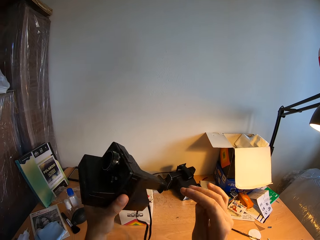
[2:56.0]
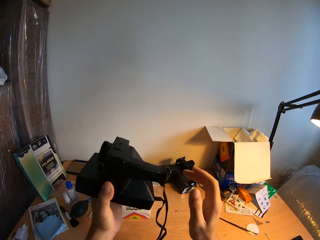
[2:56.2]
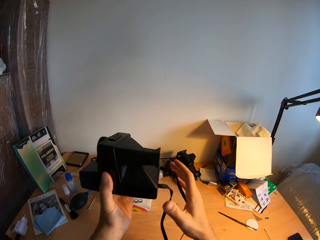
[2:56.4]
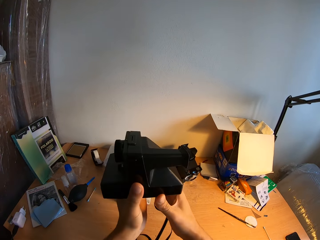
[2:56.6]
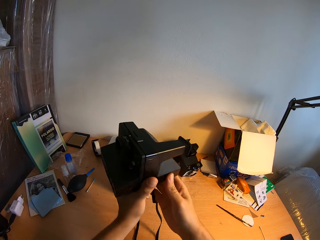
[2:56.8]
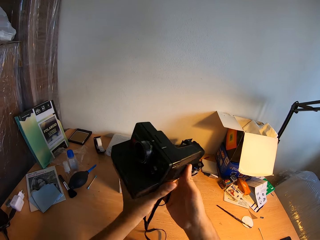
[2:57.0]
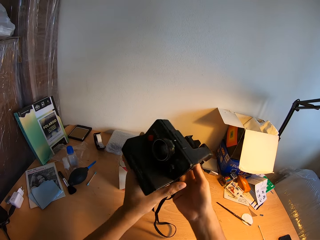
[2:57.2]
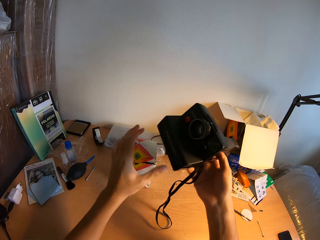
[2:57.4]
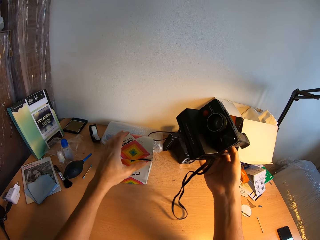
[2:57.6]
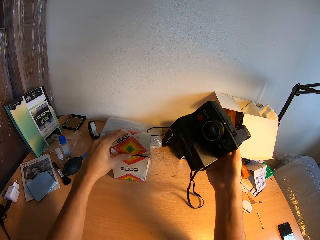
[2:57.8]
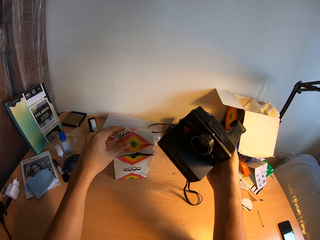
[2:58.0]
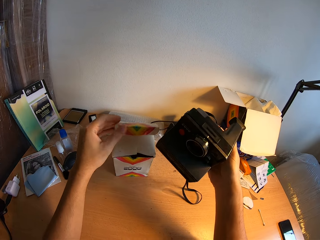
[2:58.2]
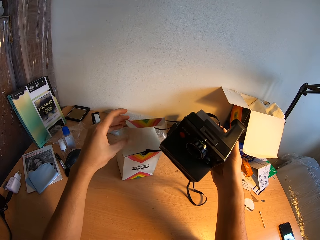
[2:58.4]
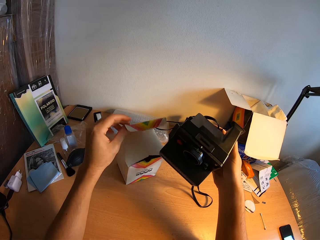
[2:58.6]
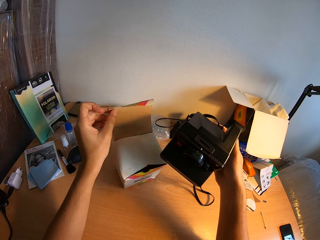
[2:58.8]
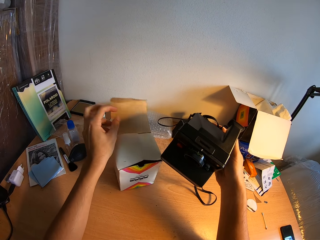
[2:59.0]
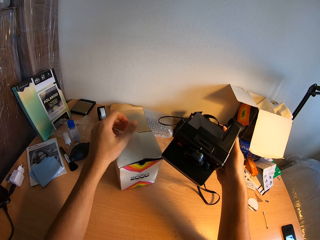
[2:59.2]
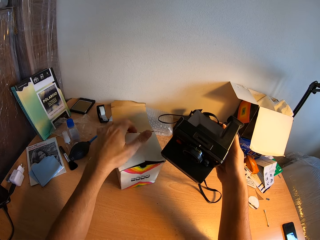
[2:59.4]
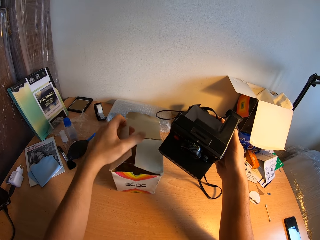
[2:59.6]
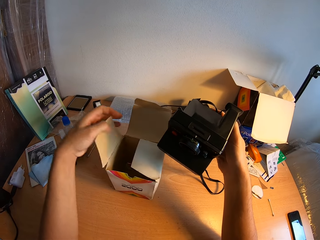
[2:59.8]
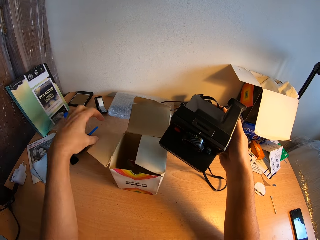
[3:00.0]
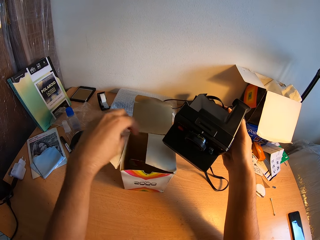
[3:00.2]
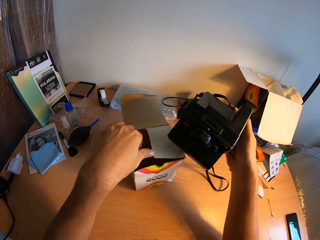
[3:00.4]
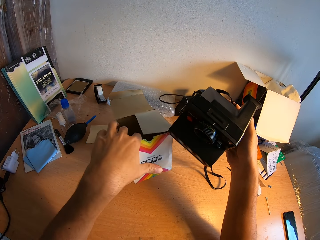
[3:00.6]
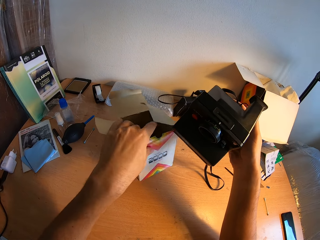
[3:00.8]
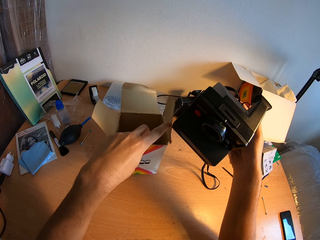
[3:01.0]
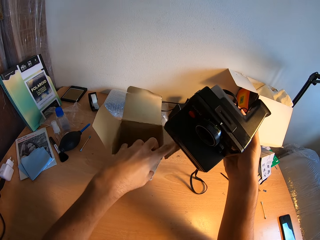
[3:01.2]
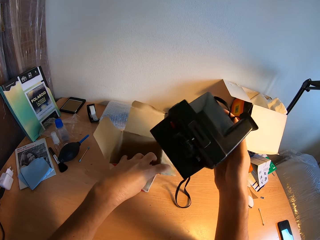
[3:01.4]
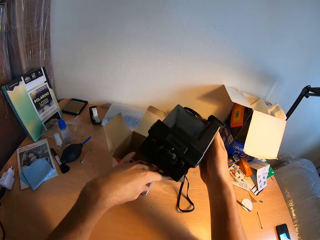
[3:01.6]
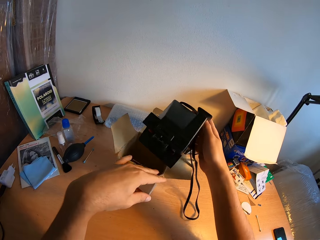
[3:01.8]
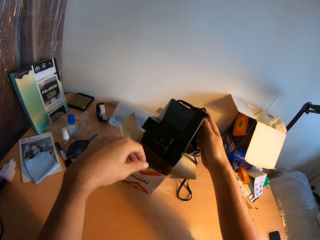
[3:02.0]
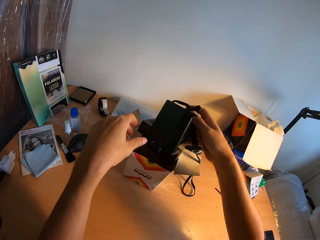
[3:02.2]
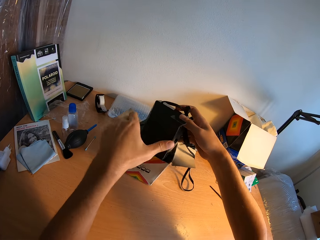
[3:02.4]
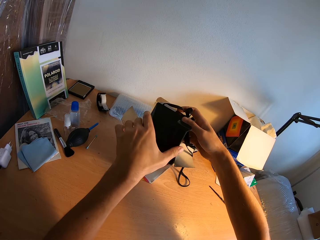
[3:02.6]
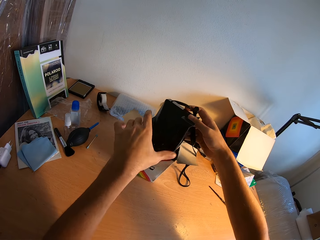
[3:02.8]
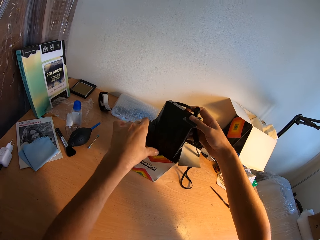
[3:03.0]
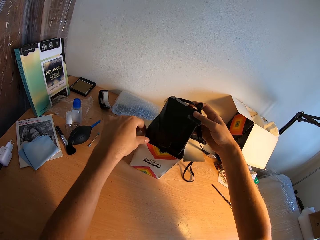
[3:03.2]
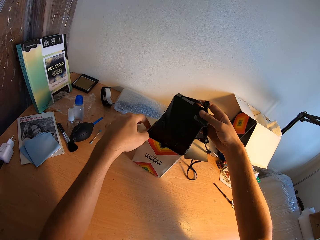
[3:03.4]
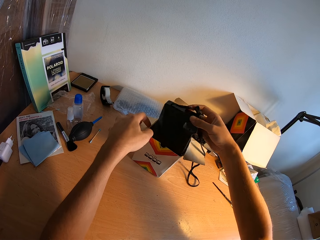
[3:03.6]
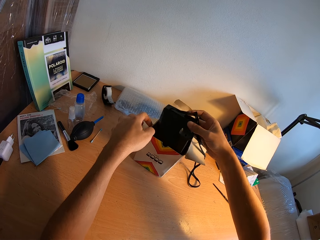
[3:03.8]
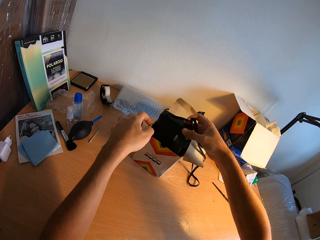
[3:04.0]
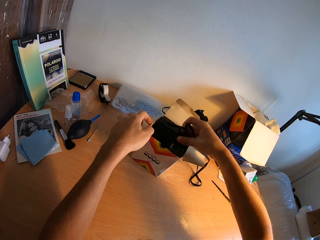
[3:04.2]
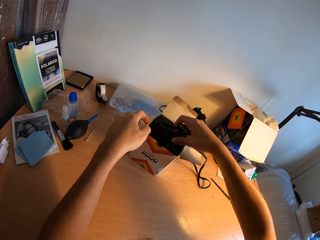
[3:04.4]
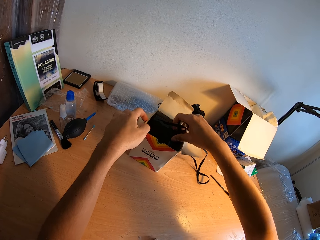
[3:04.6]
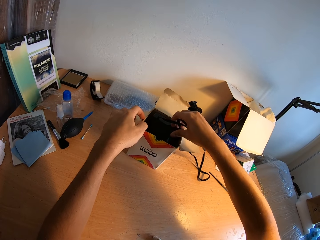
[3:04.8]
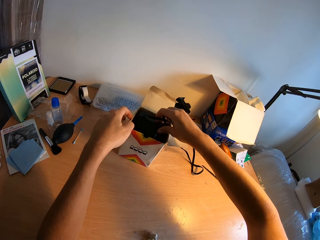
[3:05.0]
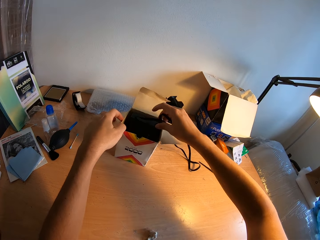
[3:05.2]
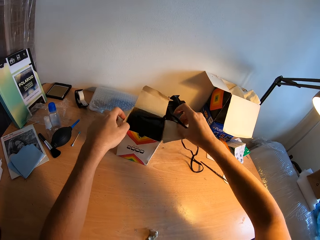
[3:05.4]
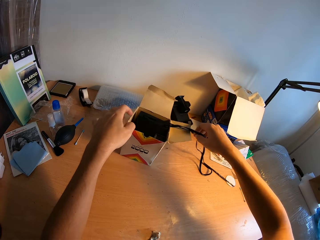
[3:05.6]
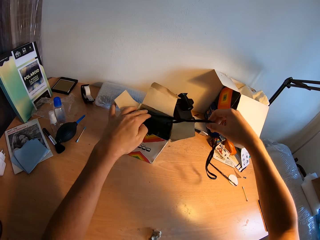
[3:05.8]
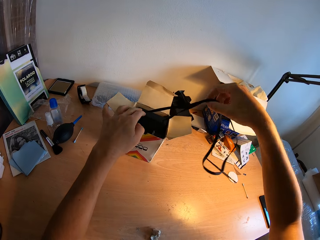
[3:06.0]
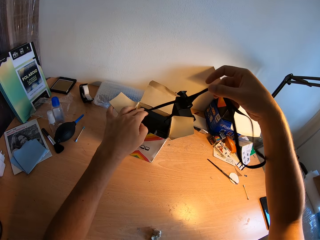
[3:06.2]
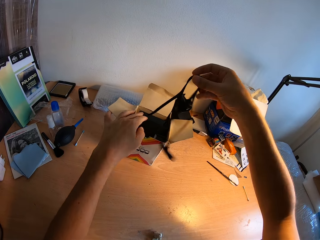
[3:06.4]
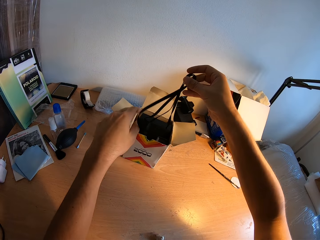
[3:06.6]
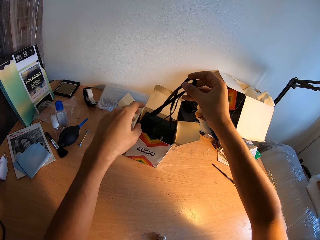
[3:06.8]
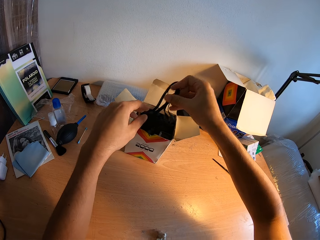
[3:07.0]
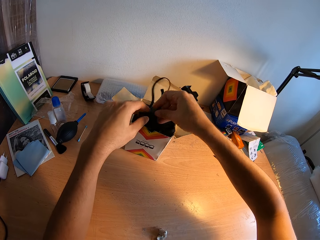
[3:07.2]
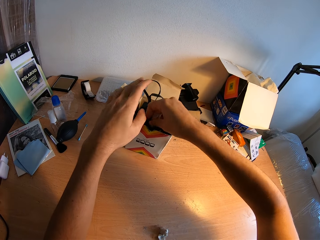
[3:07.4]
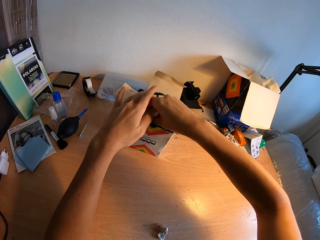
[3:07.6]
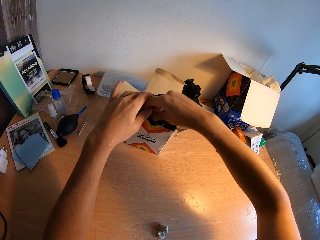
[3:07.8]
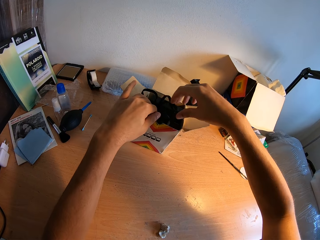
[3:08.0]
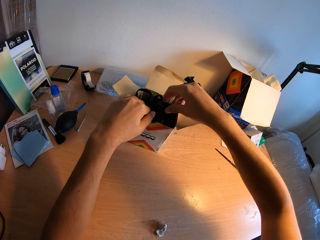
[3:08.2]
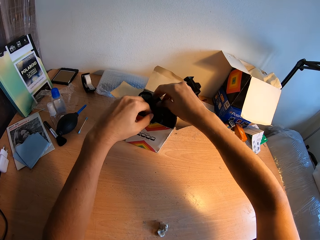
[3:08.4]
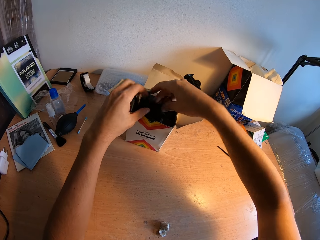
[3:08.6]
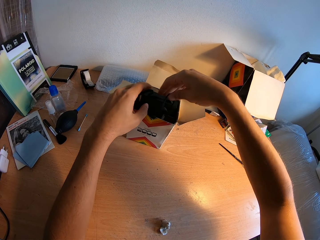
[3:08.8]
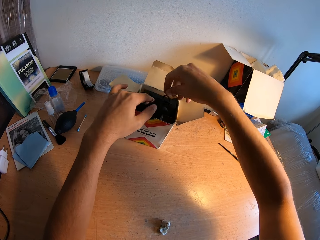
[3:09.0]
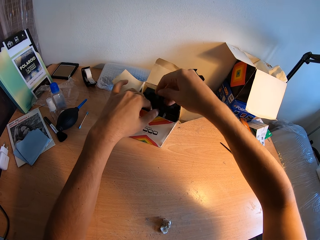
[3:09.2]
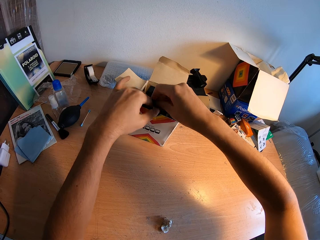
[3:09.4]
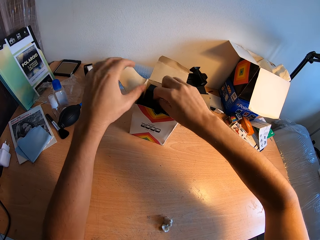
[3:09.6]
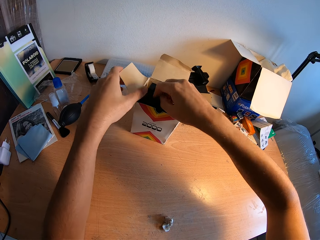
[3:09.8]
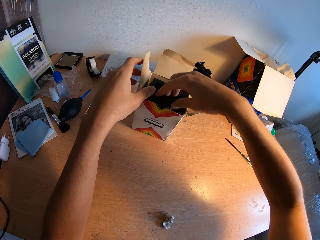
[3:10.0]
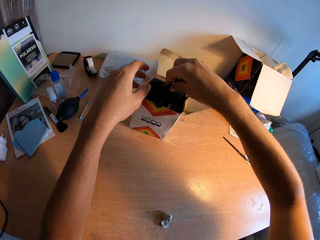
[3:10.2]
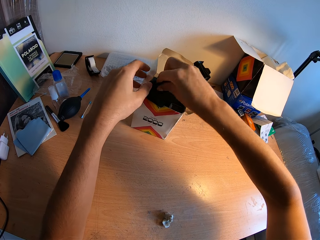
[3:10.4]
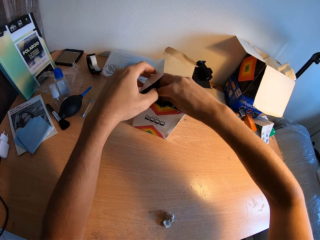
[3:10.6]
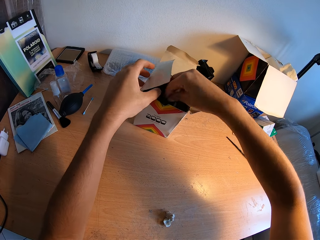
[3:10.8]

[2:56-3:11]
The camera wearer opens a carton on the table with his left hand. He places the camera into the carton. He closes the carton.

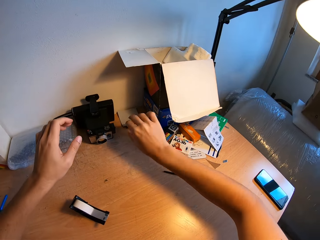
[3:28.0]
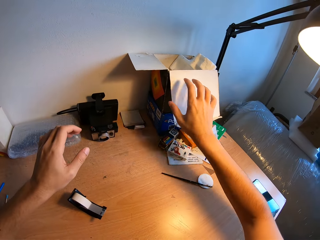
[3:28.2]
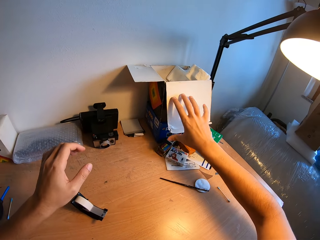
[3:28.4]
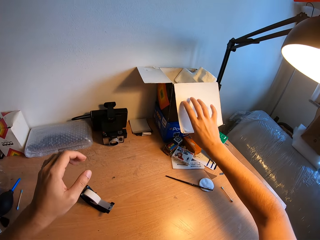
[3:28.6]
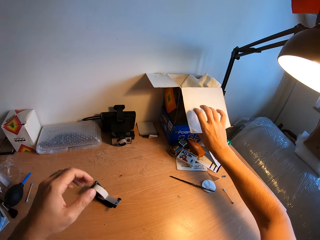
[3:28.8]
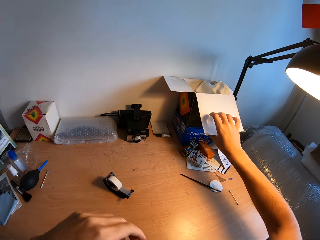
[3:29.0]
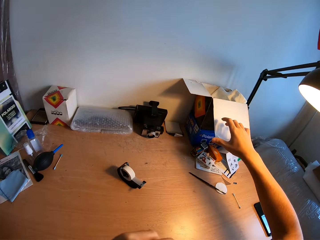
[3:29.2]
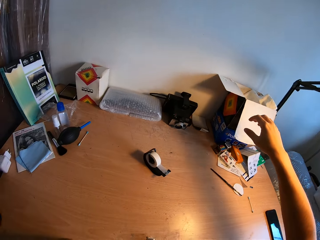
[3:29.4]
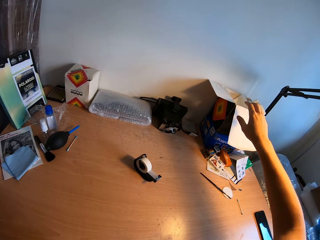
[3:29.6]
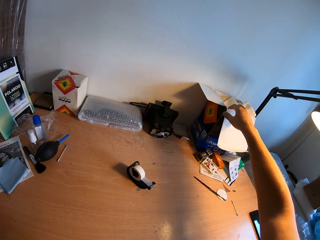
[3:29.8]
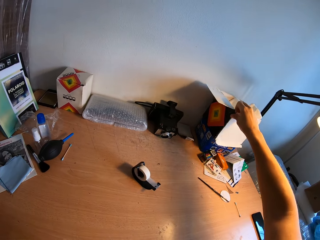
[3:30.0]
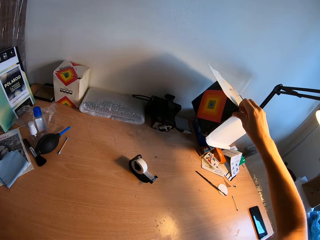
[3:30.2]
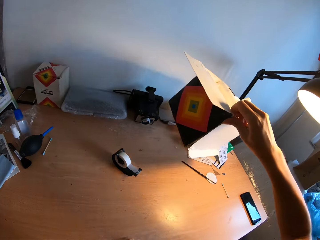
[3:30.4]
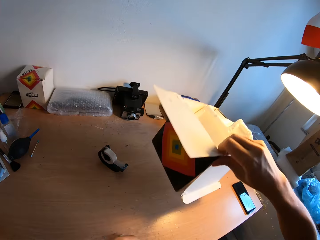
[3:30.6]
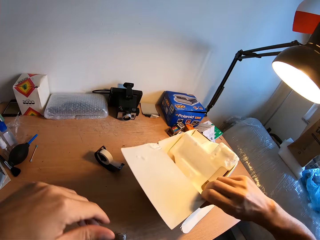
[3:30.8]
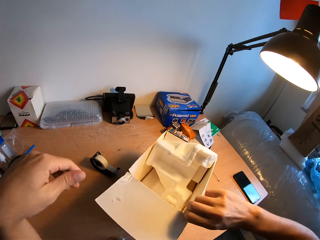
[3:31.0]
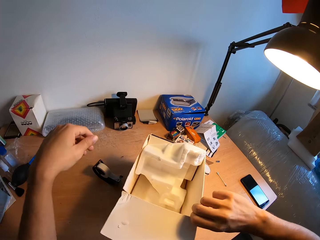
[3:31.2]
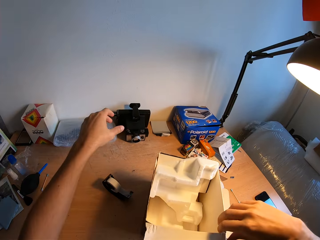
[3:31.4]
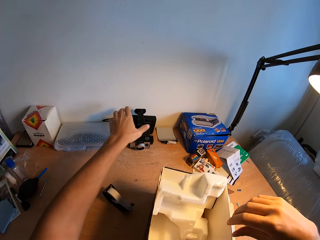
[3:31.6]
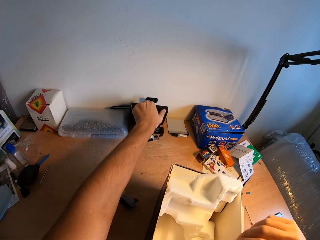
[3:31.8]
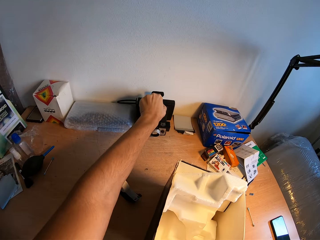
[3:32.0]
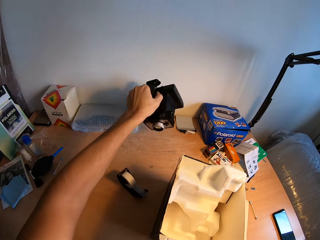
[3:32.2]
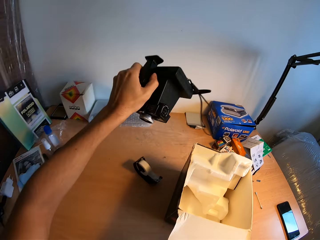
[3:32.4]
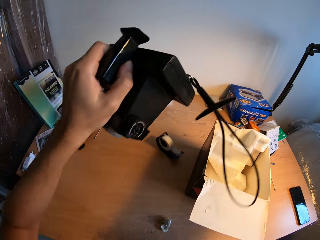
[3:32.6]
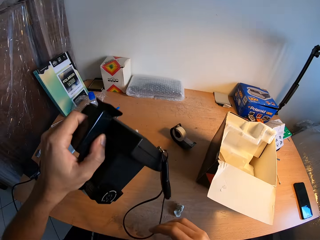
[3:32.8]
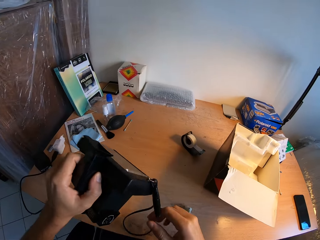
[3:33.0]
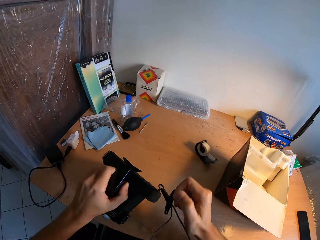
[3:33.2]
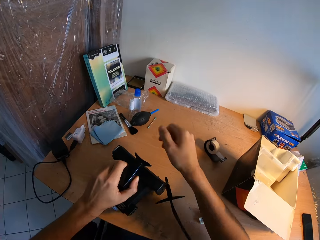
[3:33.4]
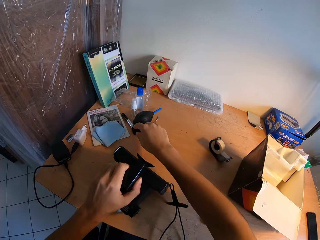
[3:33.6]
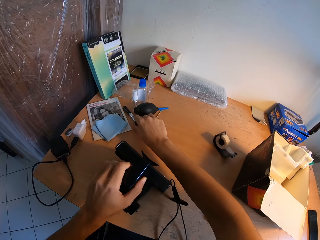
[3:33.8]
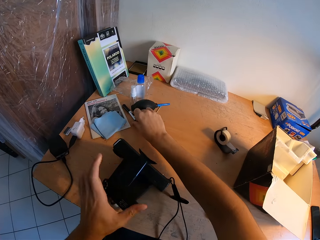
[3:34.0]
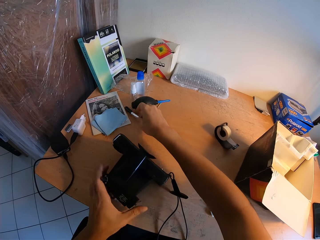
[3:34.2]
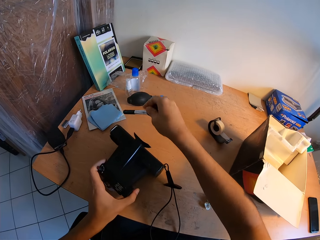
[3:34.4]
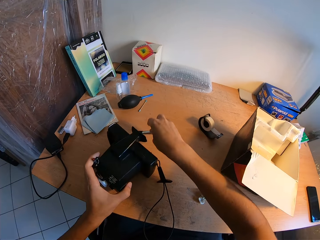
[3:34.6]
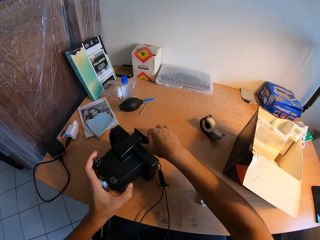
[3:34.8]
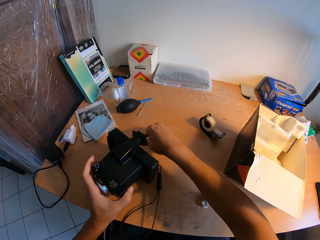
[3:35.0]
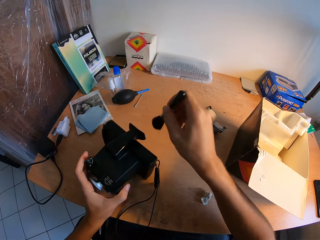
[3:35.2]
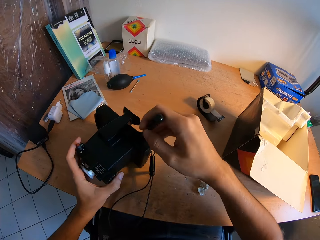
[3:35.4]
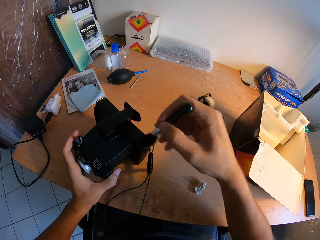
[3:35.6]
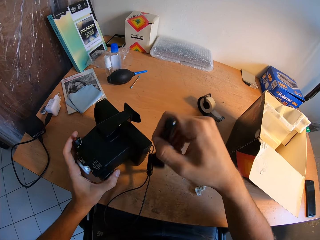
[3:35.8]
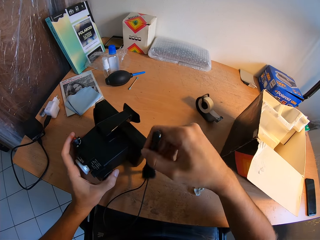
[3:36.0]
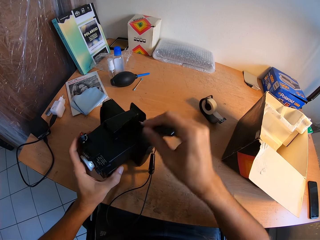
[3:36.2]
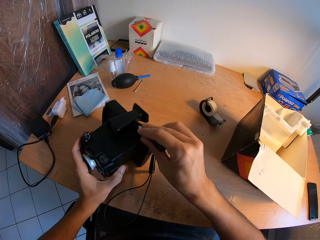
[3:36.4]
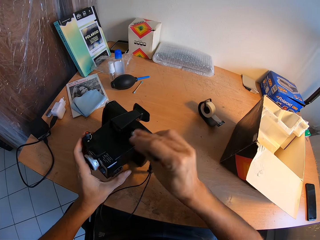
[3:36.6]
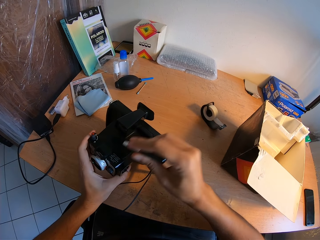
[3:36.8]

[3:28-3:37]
The camera wearer touches another carton with his right hand. He changes the position of the carton with his right hand. He picks the carton. He places the carton on the bench. He picks up another camera with his left hand. He places the camera on the bench. He picks up a brush from the table with his right hand. He holds the camera. He drops the brush on the bench. He picks the brush. He cleans the camera with the brush.
